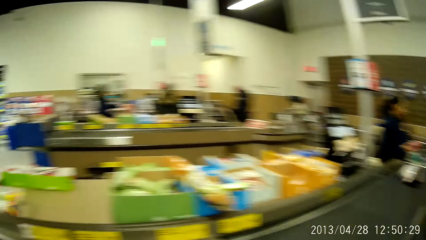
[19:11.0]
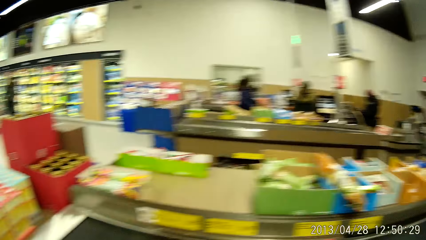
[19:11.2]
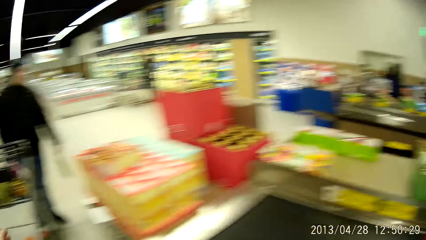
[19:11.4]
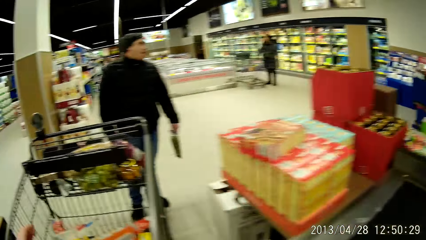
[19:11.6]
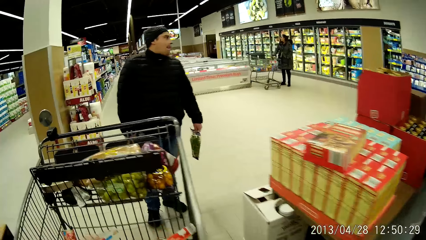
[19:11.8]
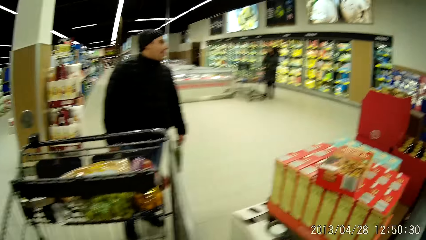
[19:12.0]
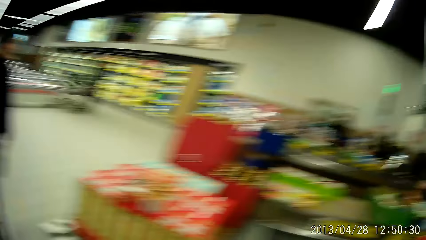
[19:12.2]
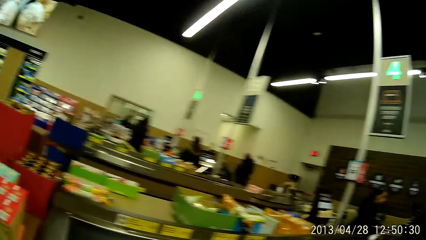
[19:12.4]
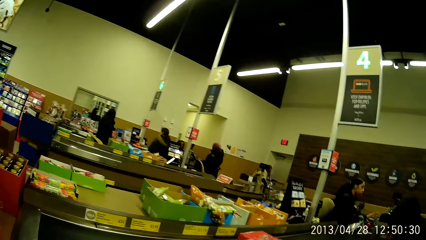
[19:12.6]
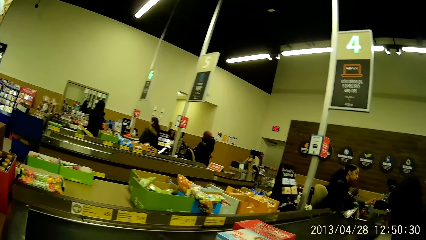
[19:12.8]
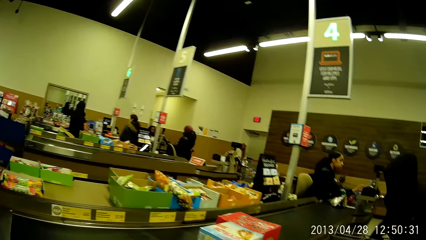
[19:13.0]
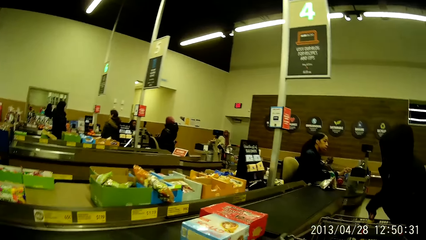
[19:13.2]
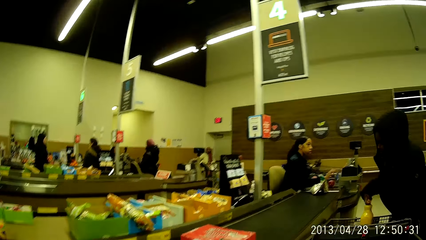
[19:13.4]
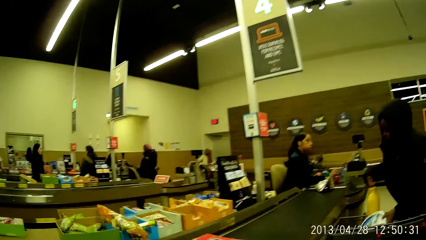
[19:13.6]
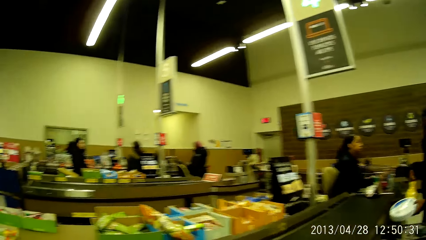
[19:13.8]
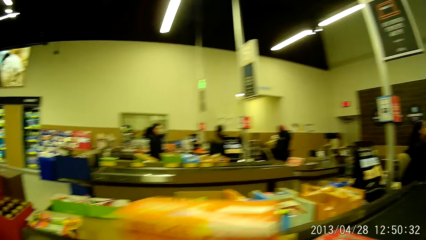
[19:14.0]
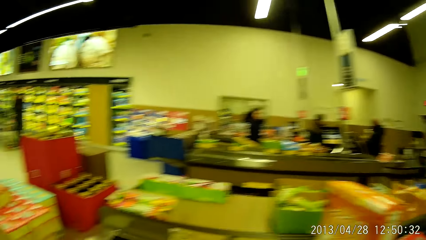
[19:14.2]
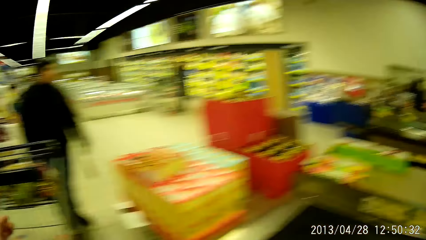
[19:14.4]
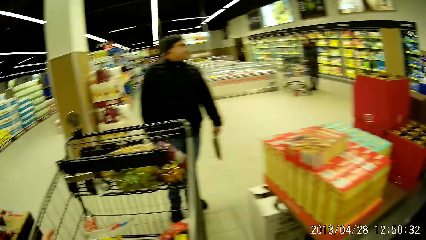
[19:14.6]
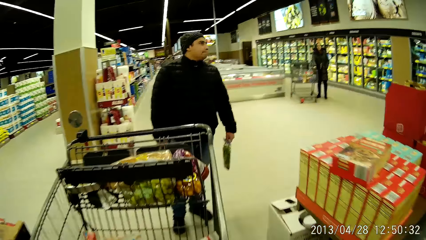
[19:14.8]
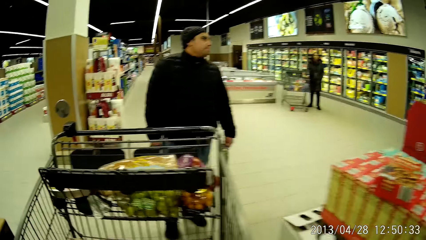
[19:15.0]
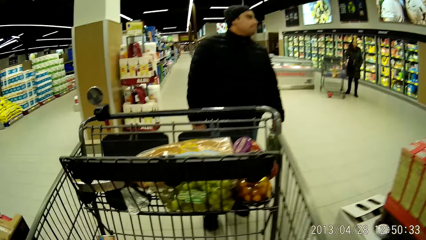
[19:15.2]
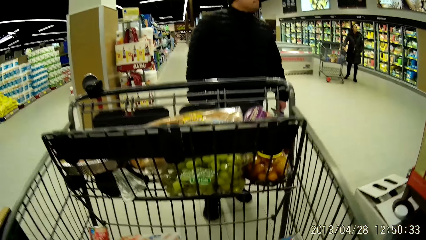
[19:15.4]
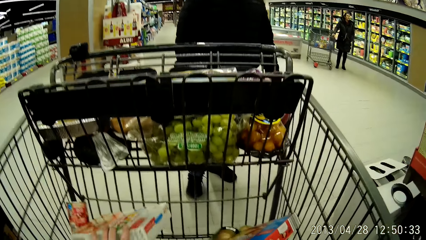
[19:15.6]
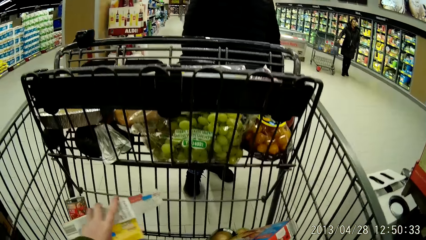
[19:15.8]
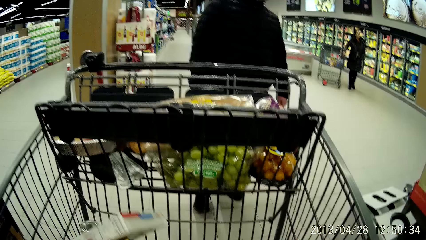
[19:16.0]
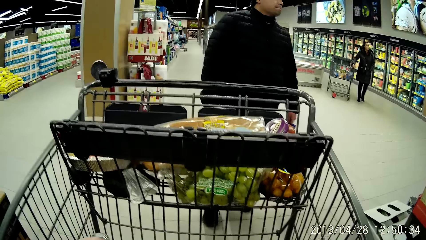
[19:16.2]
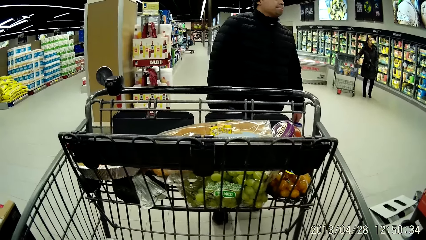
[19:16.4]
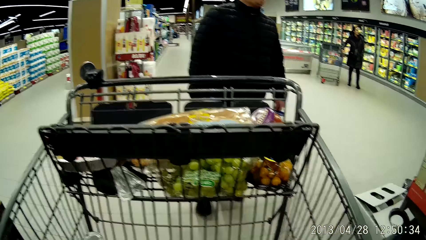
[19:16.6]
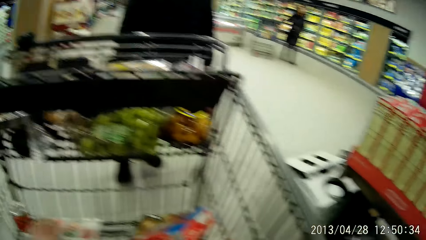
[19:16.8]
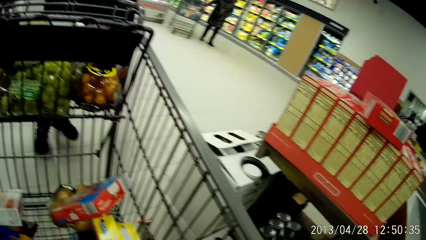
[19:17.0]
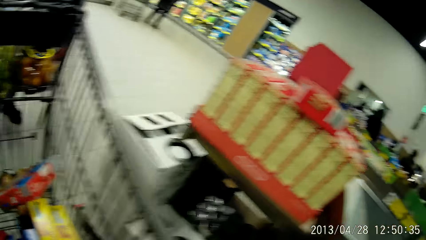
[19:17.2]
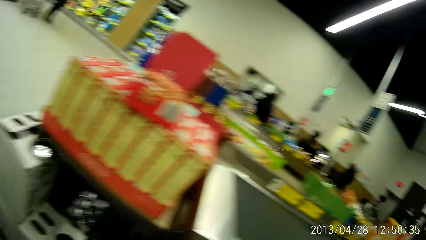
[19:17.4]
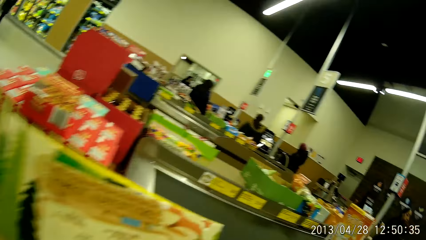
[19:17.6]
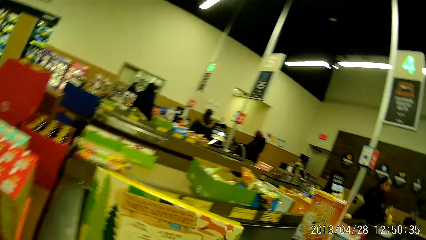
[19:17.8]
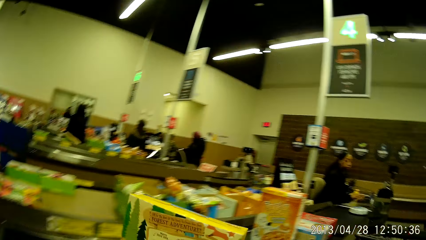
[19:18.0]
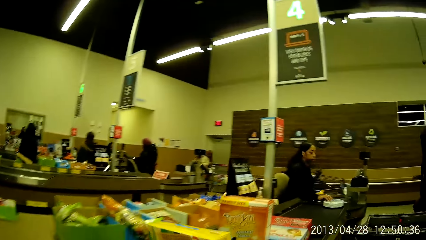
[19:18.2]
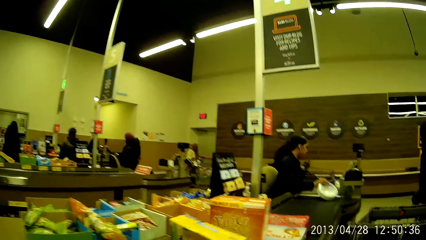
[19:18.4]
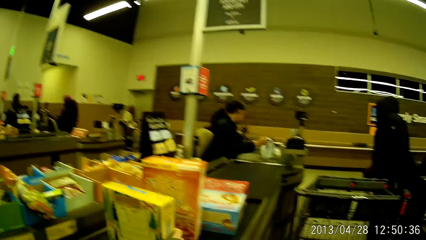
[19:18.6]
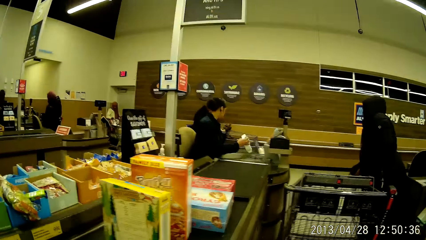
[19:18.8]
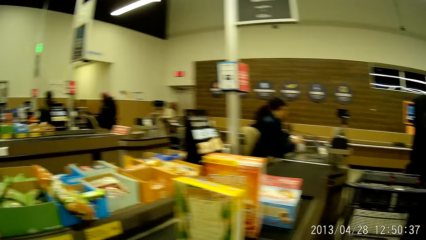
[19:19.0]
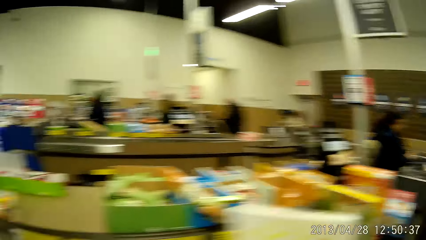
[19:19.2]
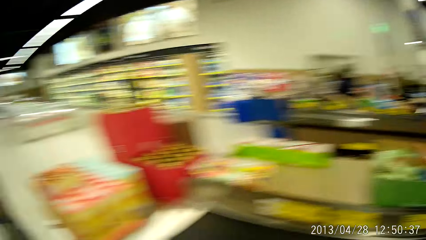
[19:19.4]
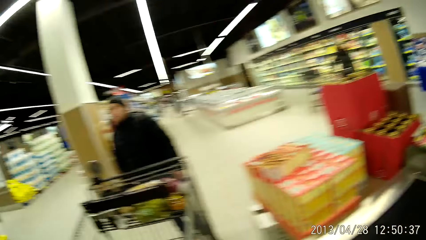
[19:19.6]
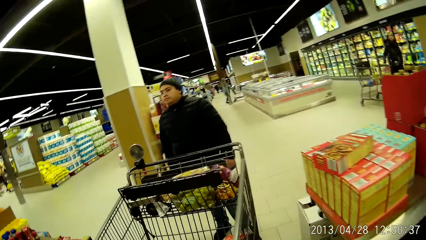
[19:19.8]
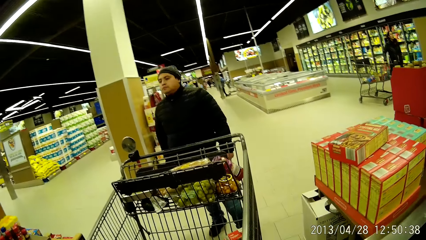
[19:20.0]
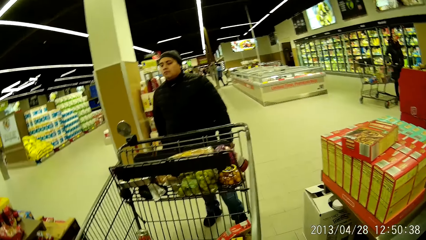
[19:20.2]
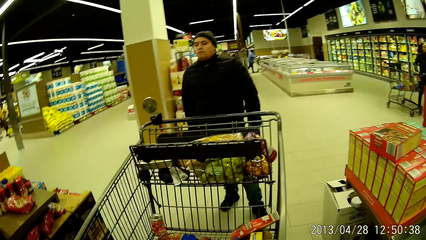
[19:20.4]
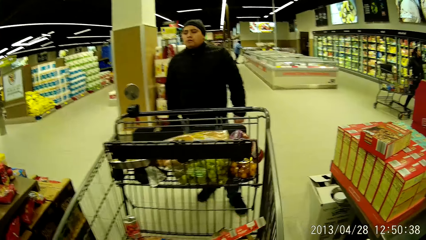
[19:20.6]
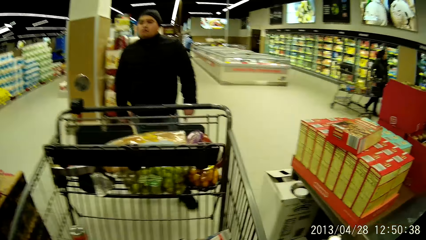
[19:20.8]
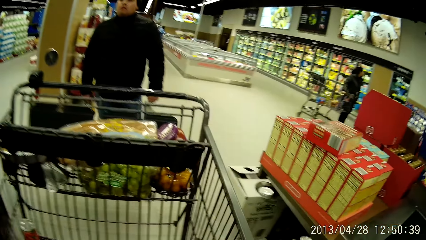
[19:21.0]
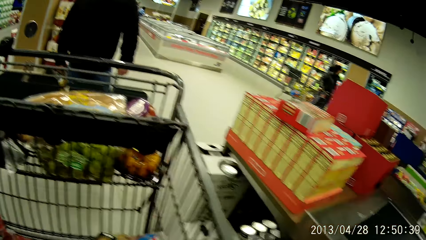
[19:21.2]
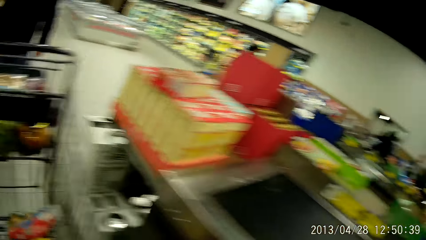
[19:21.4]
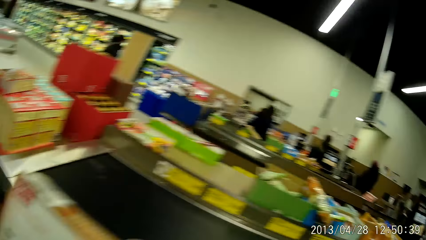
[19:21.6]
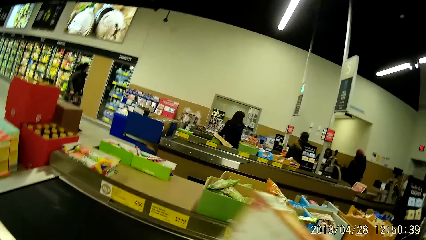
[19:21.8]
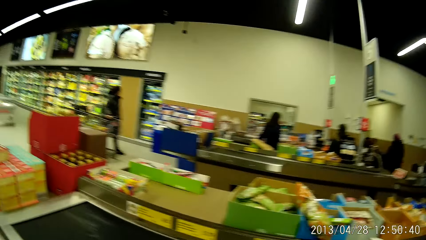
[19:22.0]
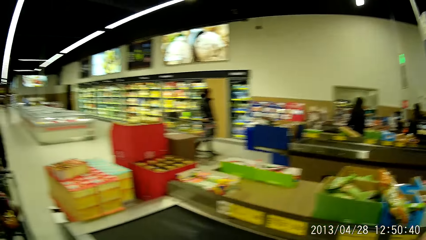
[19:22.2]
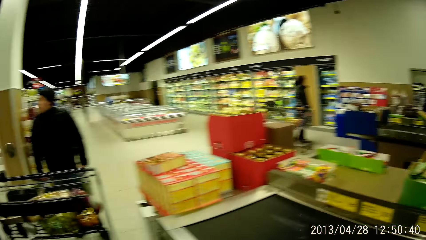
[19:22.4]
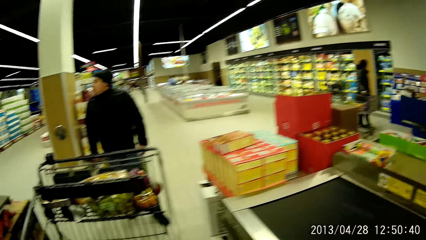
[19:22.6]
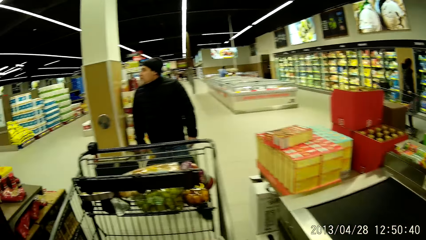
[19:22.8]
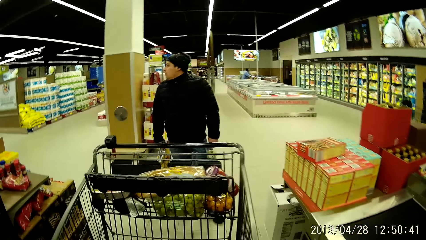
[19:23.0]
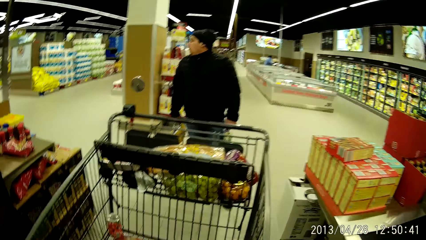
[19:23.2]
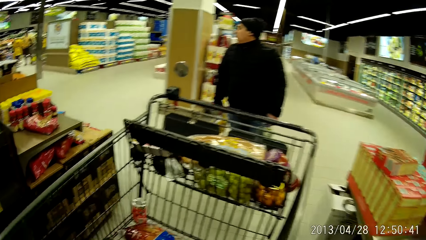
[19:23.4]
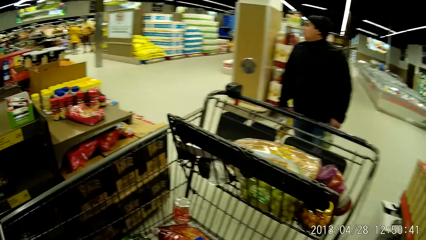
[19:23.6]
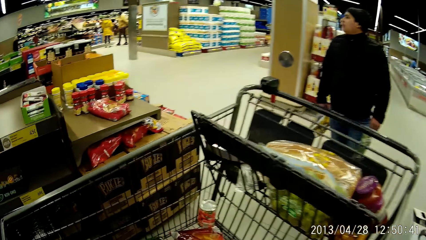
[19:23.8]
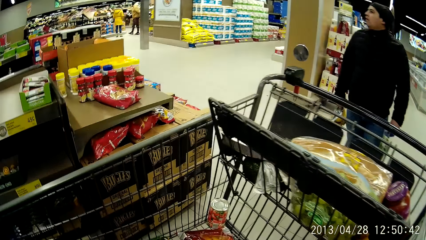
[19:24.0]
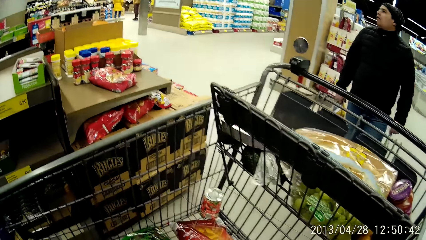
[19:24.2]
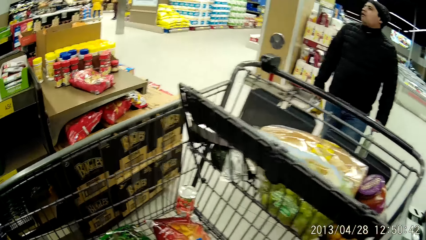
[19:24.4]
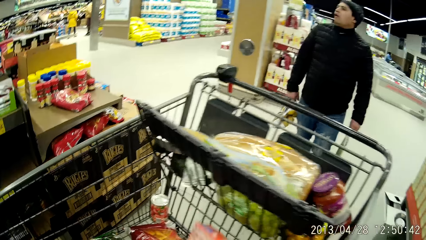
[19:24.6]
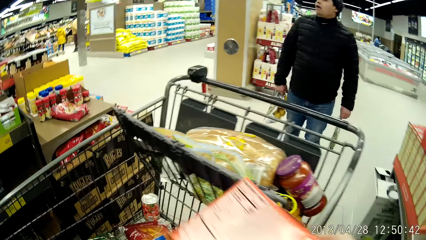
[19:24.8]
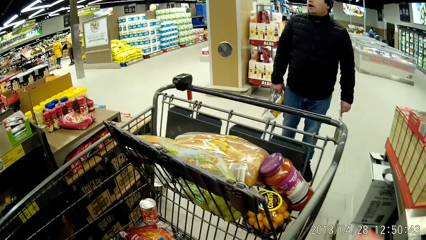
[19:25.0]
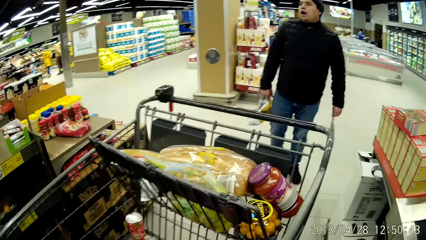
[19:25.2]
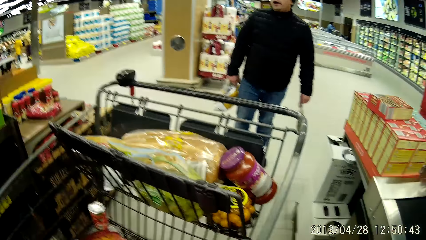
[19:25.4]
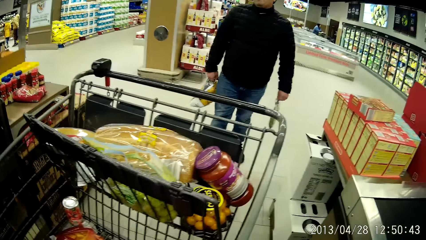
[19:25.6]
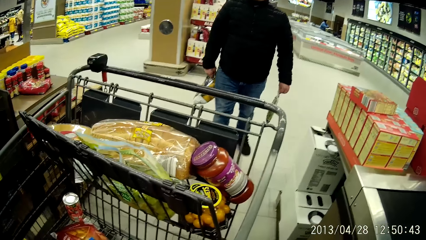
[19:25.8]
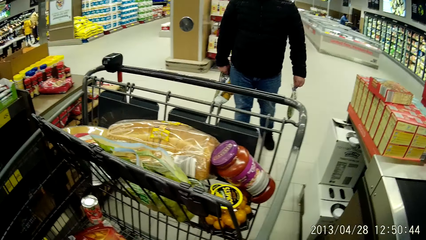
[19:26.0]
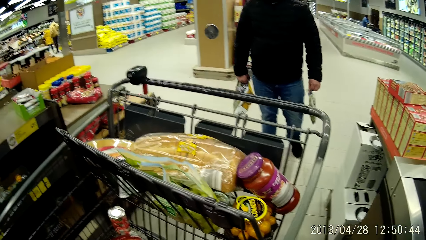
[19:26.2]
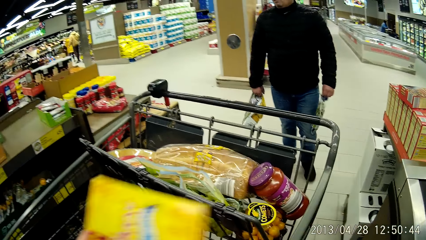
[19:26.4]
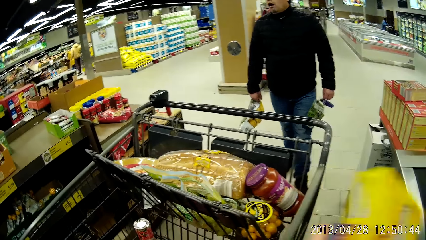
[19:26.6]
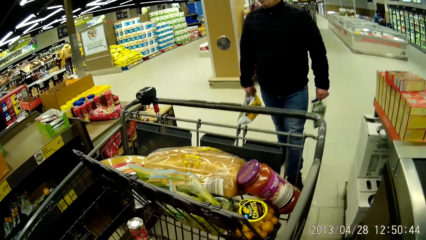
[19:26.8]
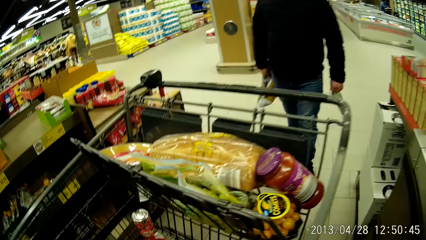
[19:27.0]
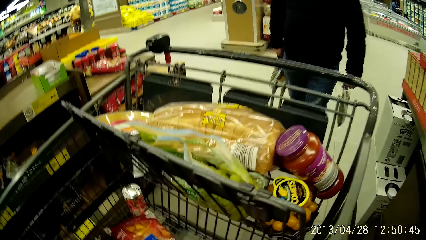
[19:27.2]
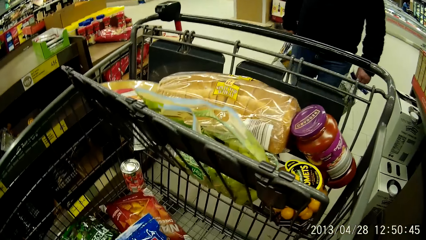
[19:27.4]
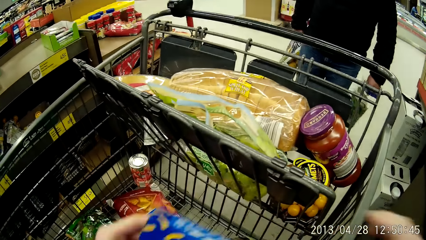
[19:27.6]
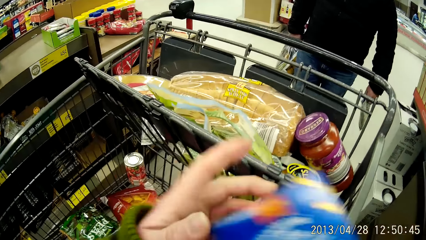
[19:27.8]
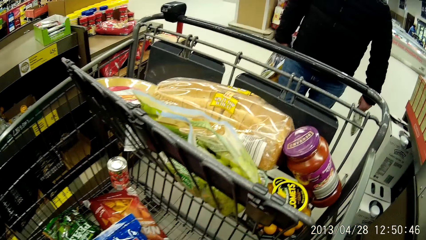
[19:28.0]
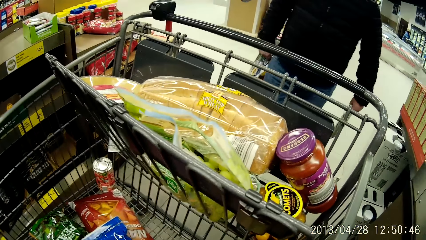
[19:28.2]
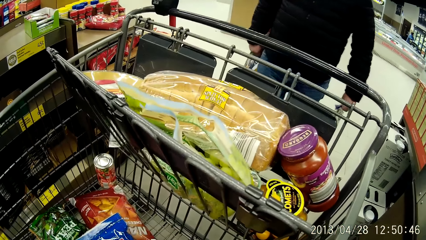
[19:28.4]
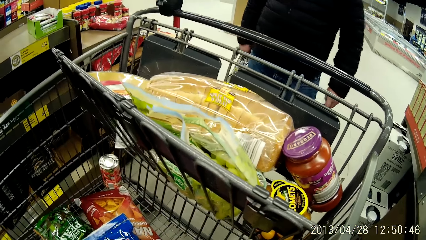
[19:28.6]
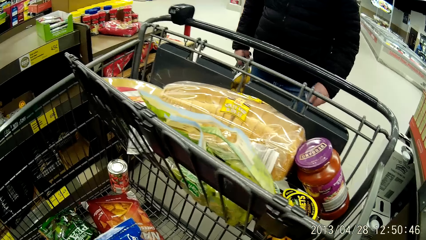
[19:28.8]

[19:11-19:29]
The camera wearer moves the groceries from the shopping cart onto the checkout counter conveyor belt with her hands.
